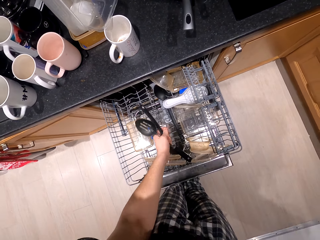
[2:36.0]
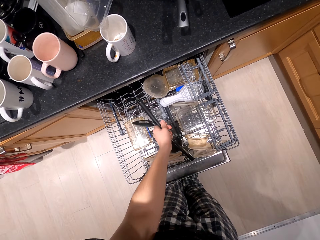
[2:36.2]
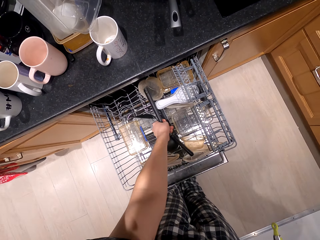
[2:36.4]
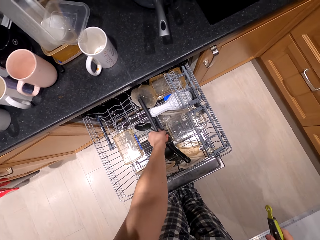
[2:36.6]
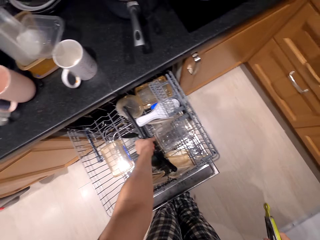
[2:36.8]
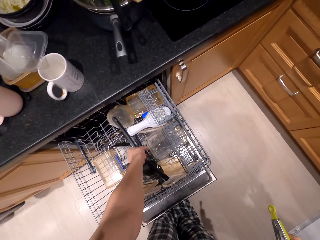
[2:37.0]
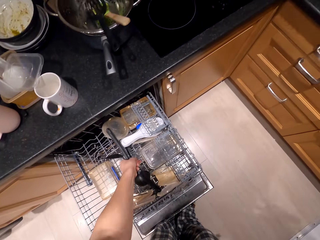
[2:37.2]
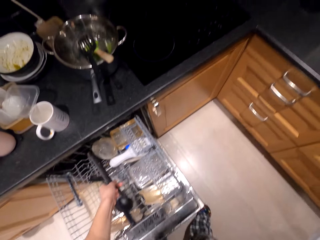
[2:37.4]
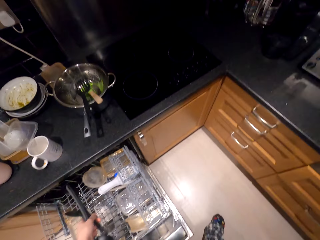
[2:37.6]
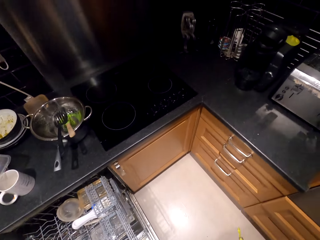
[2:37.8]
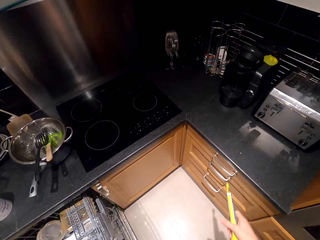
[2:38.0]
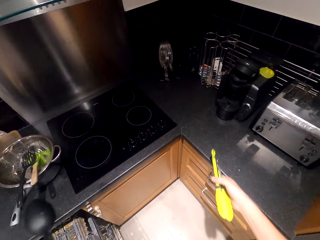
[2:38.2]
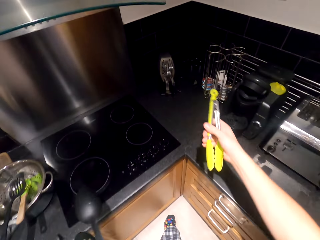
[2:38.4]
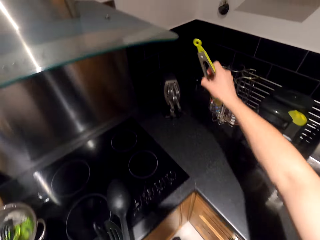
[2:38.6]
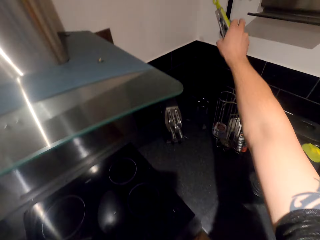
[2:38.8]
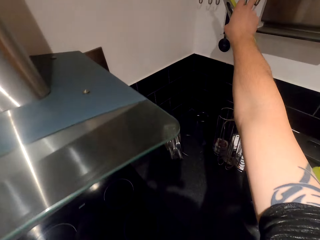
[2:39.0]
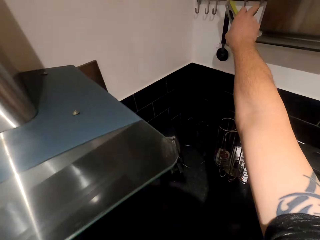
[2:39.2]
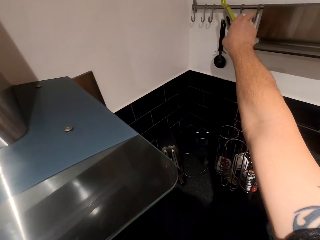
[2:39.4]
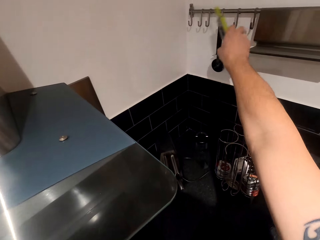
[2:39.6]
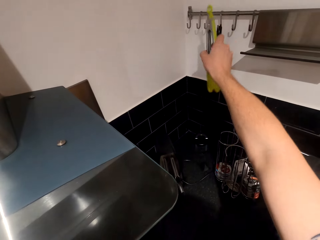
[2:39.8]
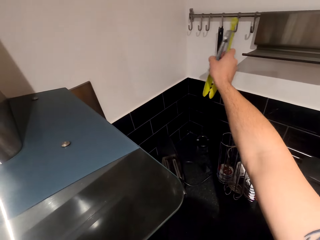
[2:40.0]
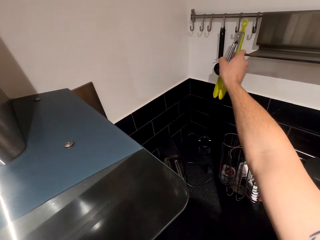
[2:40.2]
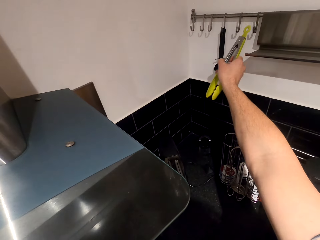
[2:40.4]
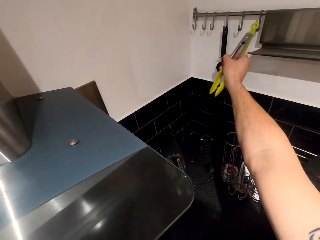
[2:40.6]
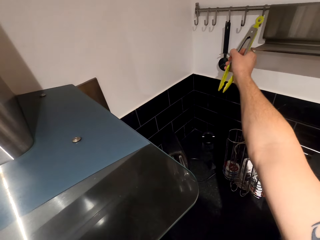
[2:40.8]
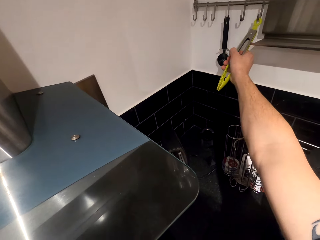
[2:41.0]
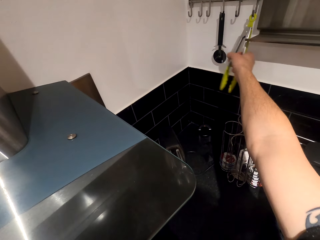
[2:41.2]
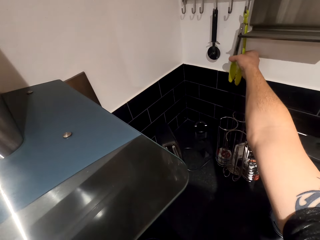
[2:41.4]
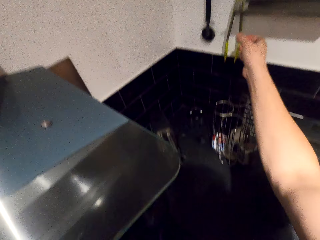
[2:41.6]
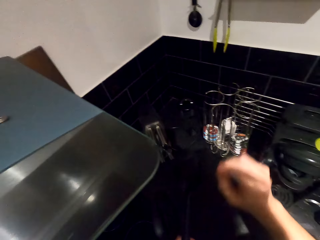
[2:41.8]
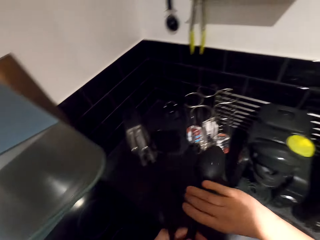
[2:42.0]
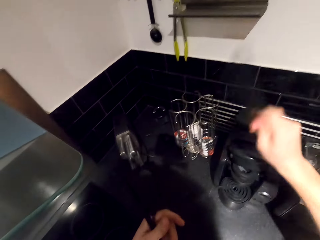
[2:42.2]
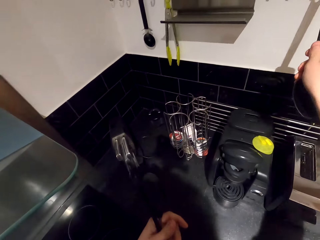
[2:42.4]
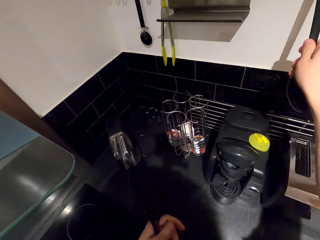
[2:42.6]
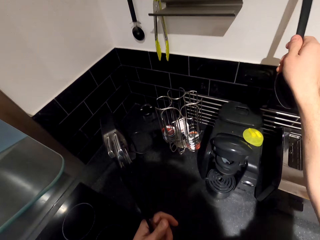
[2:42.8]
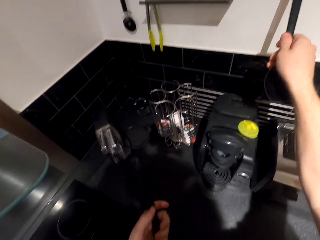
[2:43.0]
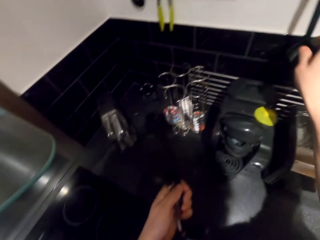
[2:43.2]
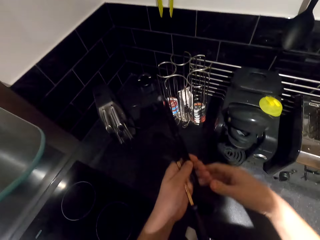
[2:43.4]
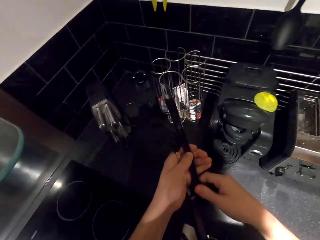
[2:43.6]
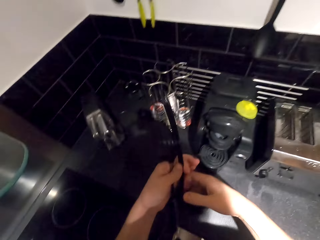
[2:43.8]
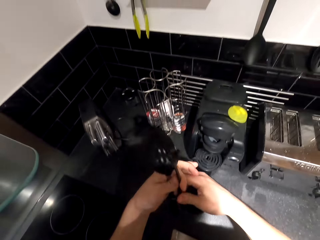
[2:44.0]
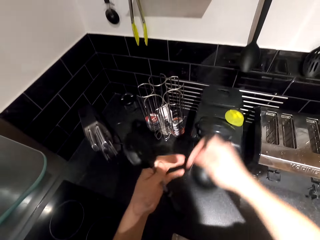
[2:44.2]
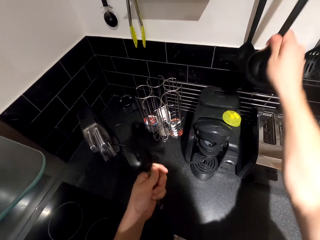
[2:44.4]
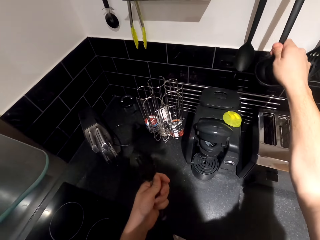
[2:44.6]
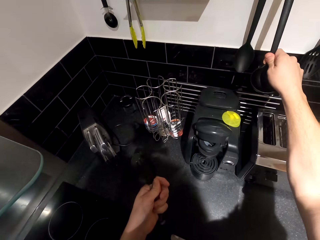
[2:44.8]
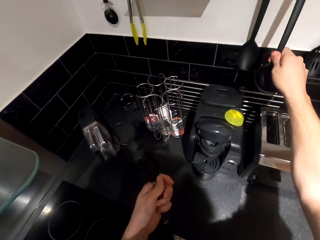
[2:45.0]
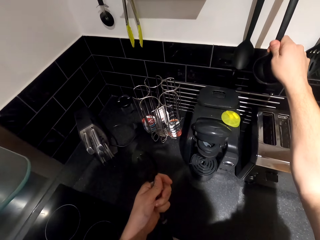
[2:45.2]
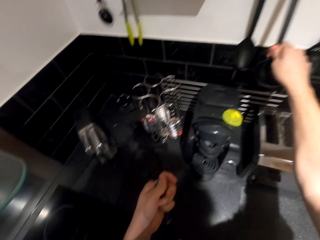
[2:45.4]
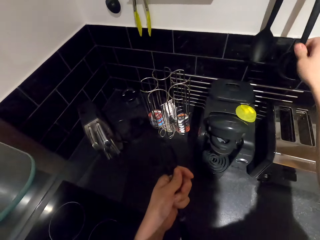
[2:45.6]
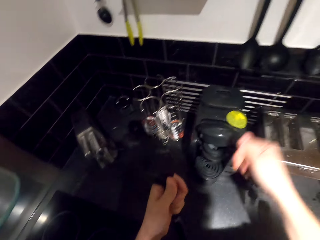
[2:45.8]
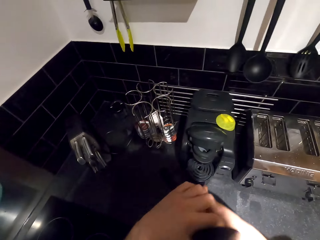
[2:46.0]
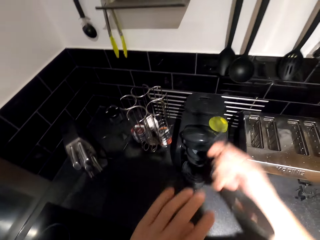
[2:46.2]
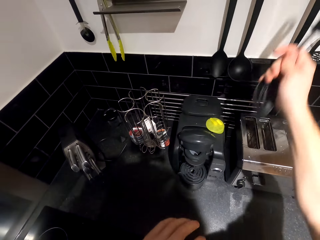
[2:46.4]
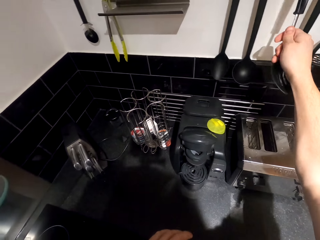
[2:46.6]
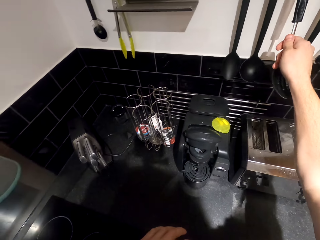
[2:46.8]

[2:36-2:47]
The camera wearer hangs spoons on hooks.

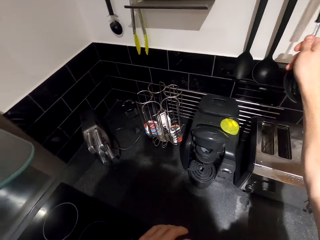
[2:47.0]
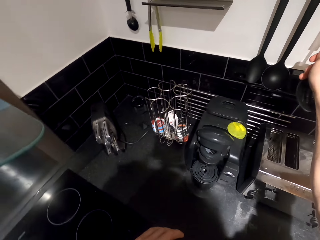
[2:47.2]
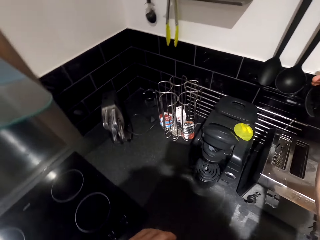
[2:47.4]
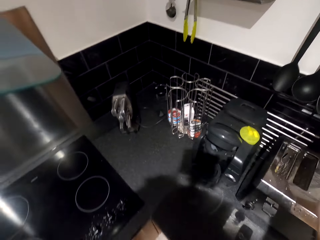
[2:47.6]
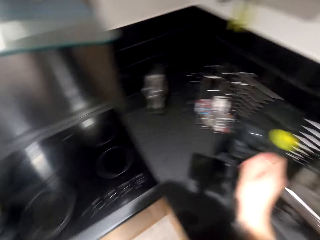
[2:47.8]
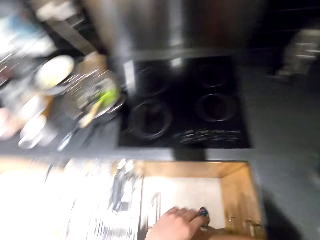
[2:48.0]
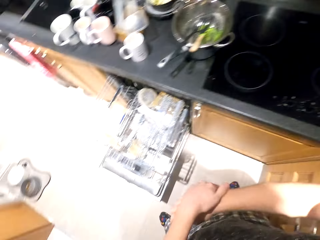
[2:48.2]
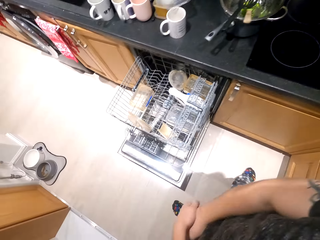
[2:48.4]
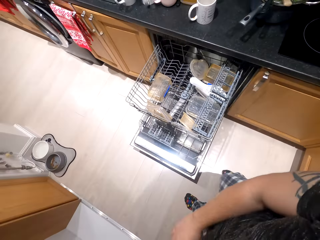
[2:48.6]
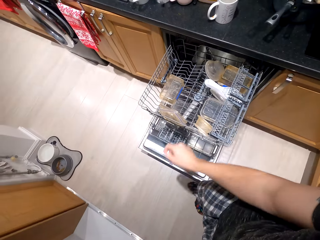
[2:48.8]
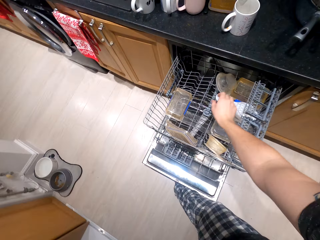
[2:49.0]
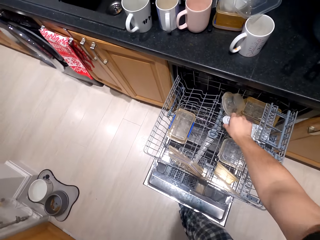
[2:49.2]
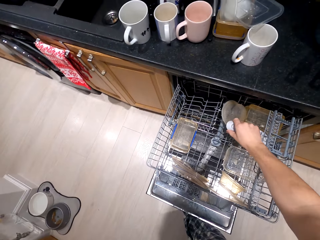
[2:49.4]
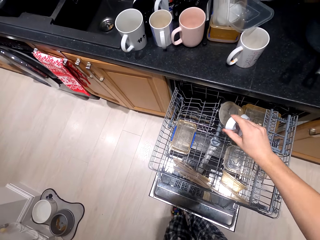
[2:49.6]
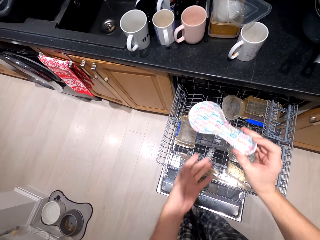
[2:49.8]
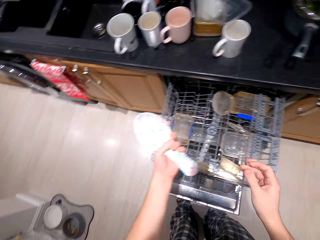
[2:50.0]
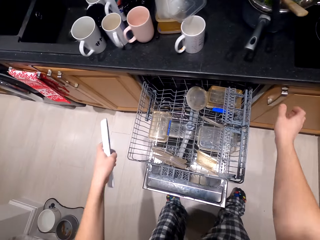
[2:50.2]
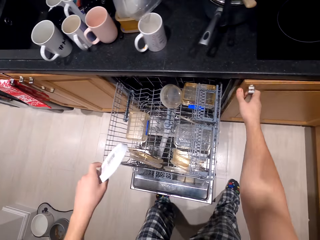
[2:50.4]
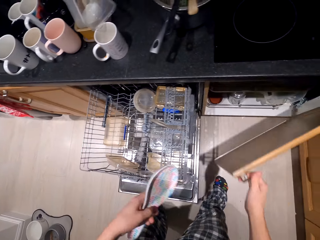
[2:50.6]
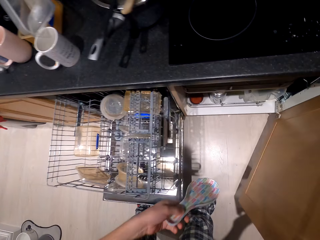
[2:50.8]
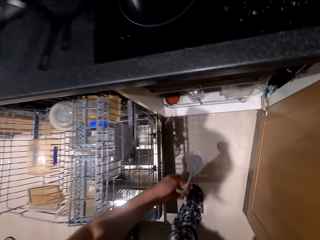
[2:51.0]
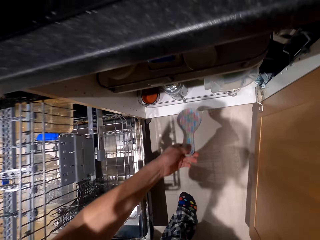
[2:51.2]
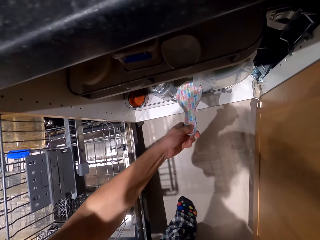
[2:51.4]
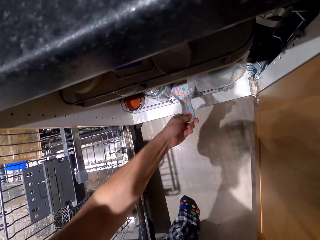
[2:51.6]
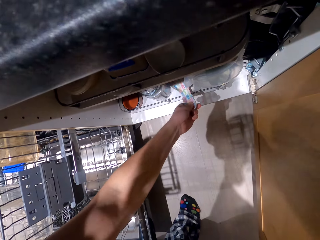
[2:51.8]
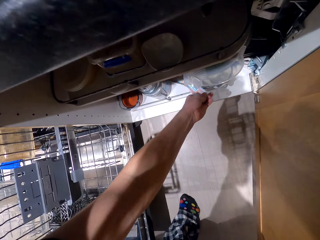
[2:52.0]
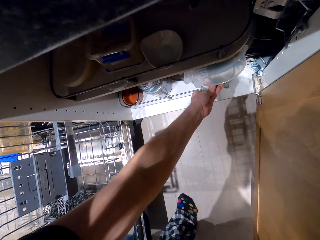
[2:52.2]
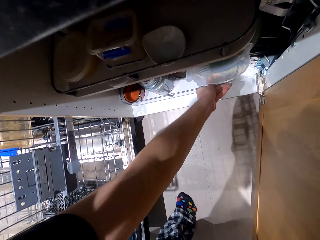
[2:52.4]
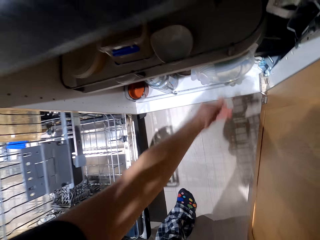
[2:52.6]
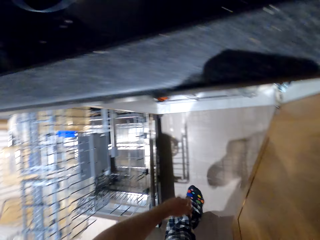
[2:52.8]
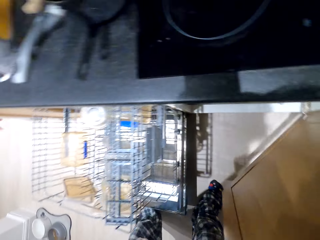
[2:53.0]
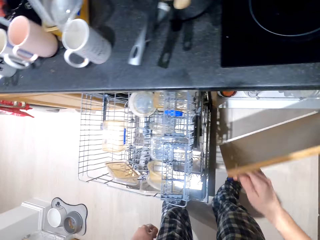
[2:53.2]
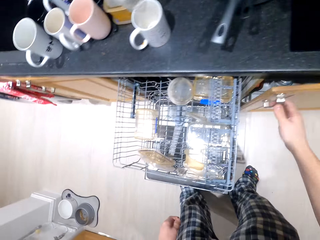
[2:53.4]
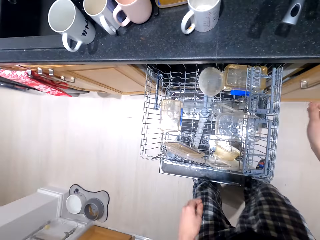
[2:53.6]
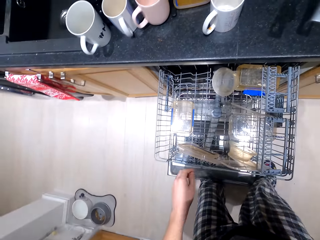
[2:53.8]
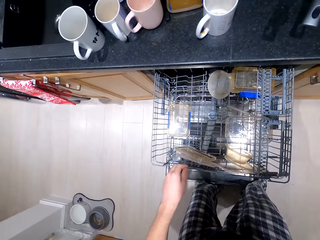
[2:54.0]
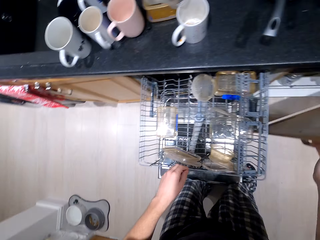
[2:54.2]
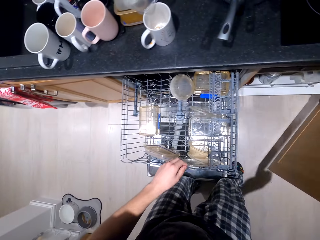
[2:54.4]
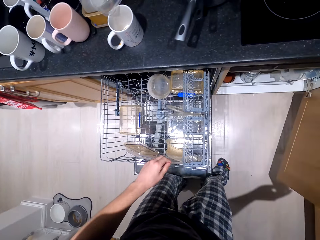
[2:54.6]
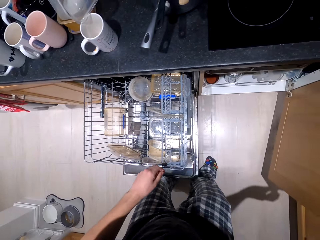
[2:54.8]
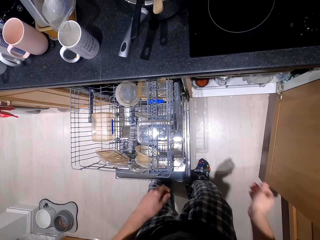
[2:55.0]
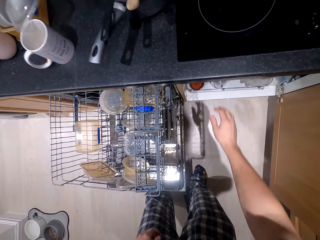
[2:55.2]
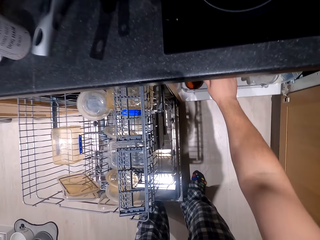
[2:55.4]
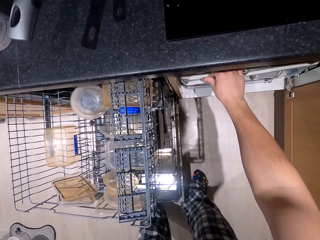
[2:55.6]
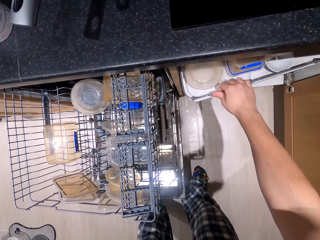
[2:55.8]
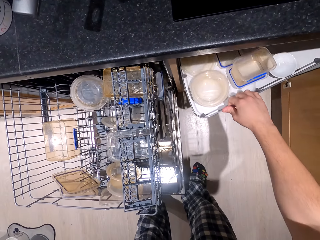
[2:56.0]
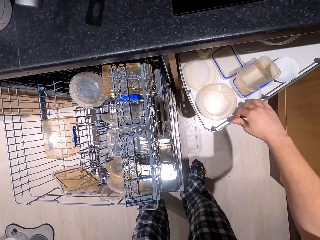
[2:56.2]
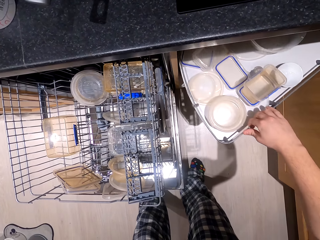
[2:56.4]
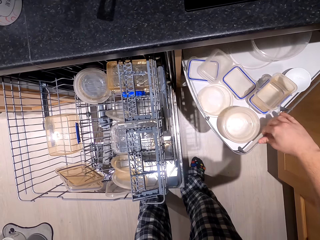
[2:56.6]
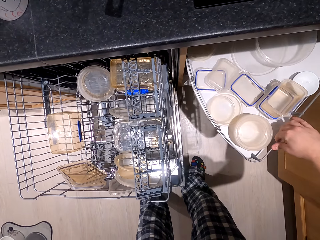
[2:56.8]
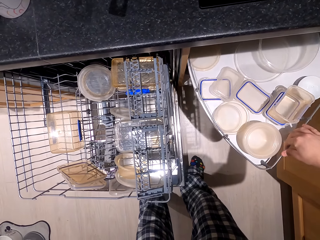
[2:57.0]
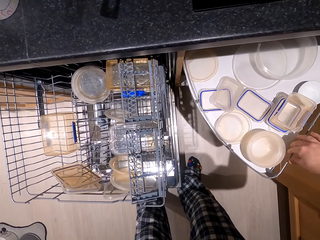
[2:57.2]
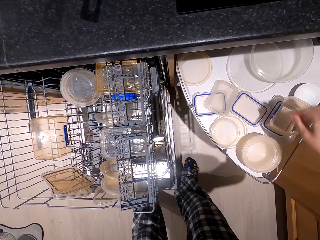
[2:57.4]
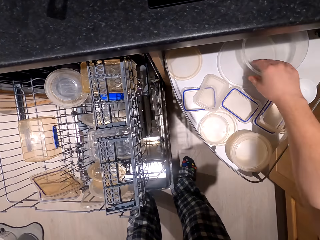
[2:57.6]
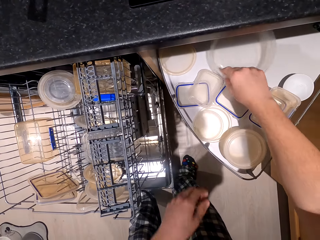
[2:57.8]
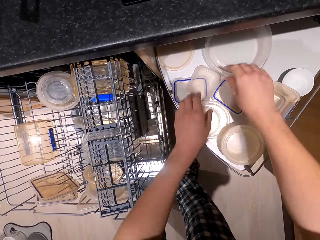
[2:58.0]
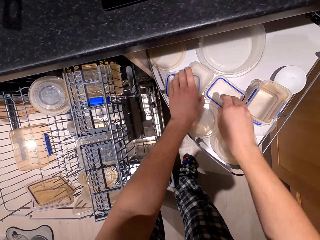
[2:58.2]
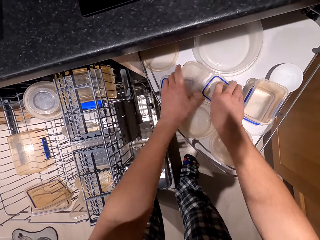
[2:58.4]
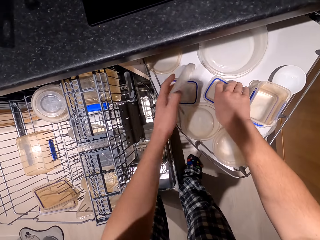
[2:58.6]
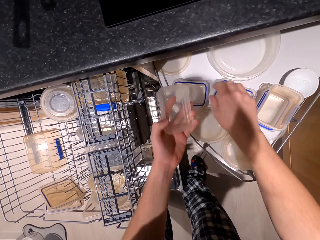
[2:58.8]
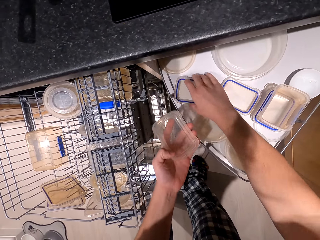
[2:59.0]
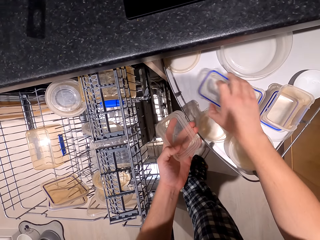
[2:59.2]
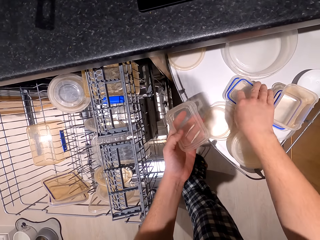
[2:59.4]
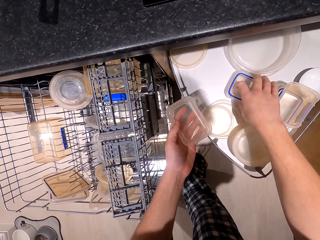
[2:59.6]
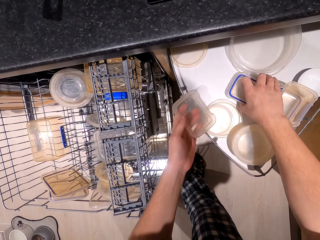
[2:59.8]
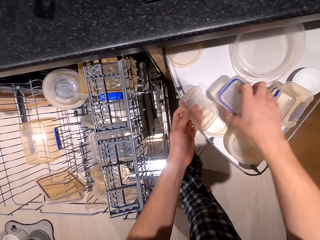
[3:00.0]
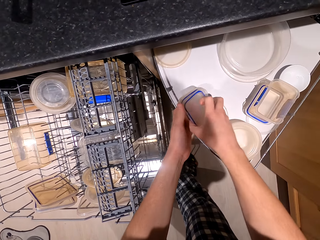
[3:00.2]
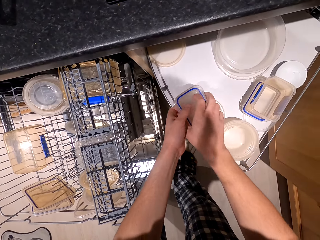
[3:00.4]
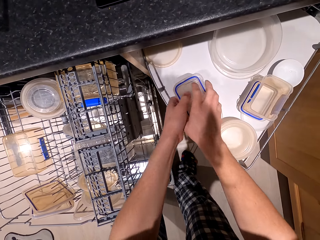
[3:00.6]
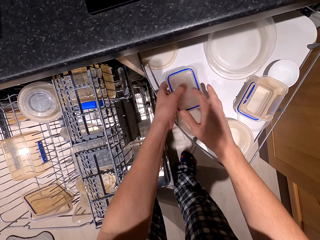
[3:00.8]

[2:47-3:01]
The camera wearer picks up spoons in a cabinet. They put a spoon in the cabinet. They close the cabinet. They pick up a tray in the cabinet. They arrange tins in the cabinet.
